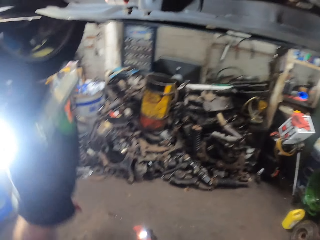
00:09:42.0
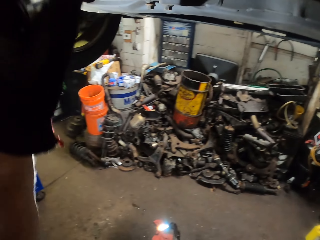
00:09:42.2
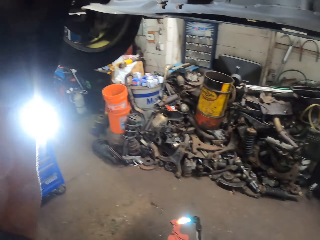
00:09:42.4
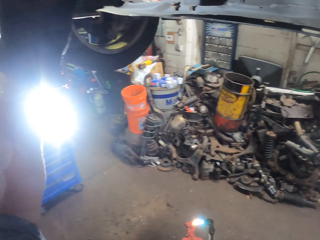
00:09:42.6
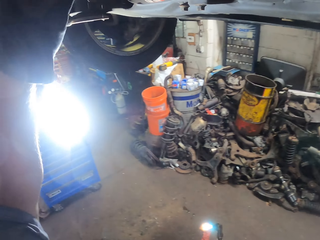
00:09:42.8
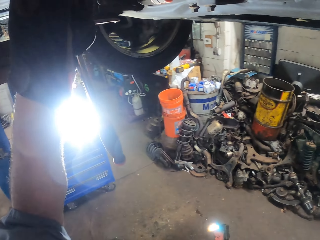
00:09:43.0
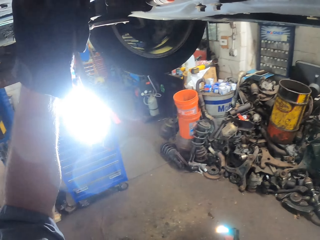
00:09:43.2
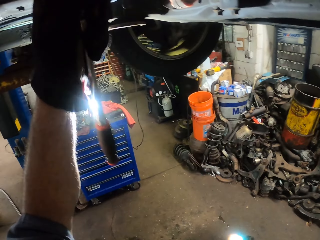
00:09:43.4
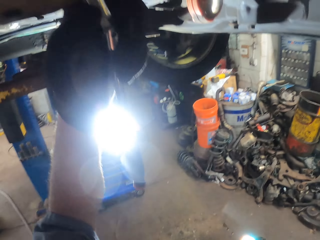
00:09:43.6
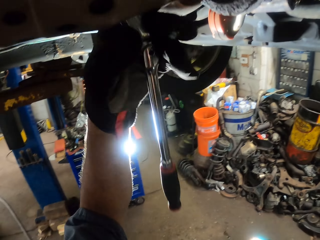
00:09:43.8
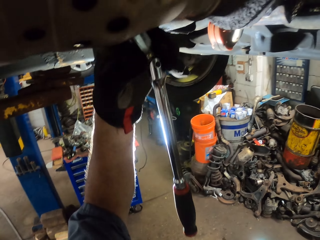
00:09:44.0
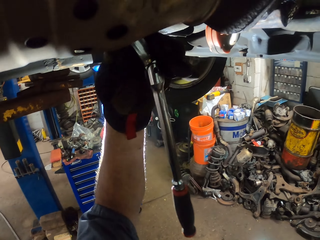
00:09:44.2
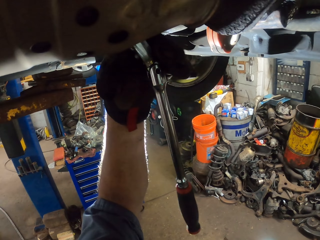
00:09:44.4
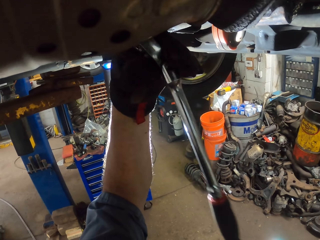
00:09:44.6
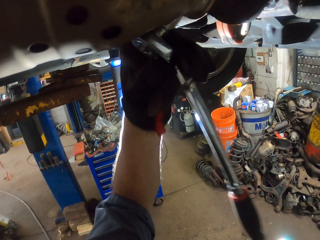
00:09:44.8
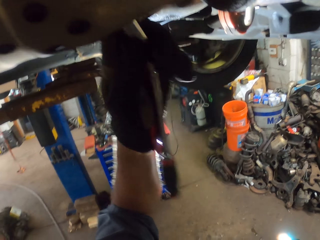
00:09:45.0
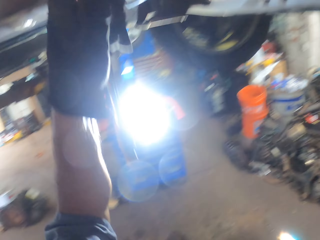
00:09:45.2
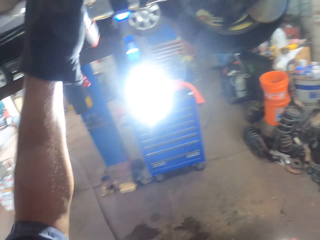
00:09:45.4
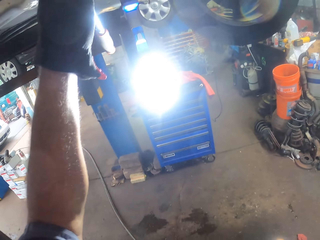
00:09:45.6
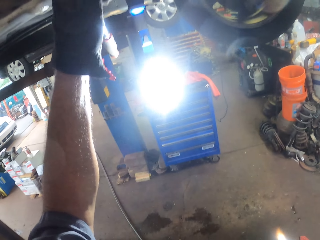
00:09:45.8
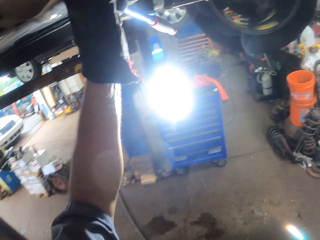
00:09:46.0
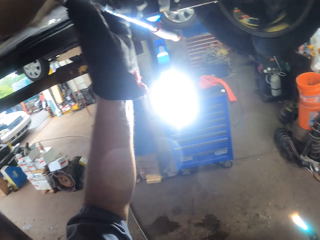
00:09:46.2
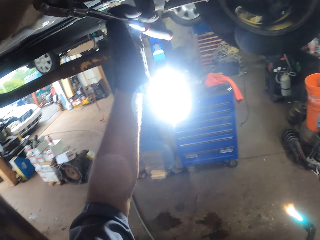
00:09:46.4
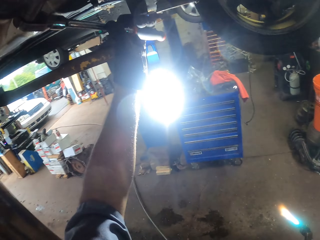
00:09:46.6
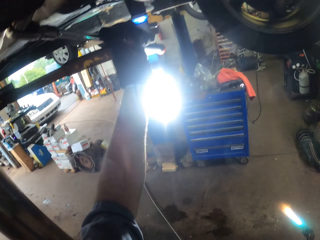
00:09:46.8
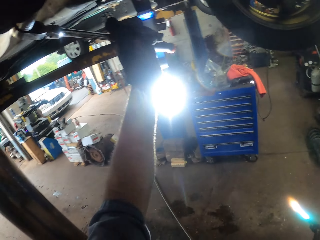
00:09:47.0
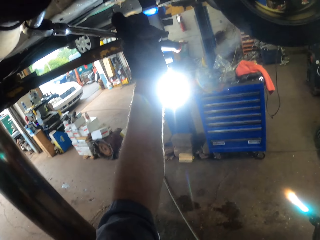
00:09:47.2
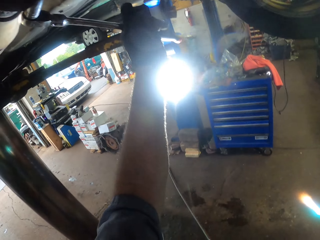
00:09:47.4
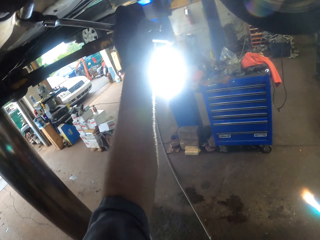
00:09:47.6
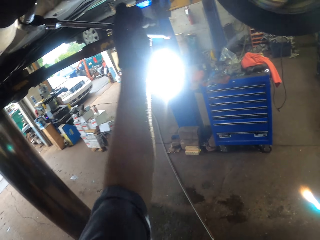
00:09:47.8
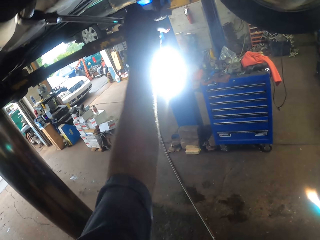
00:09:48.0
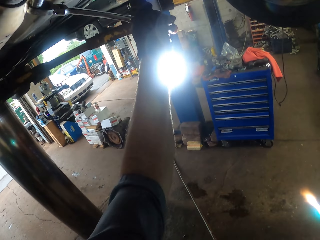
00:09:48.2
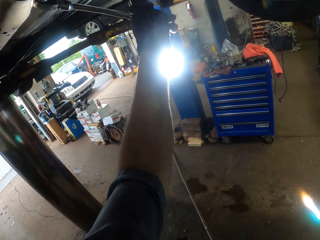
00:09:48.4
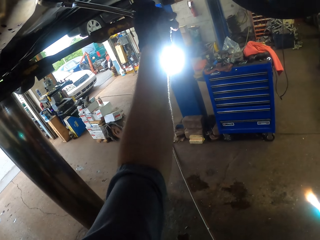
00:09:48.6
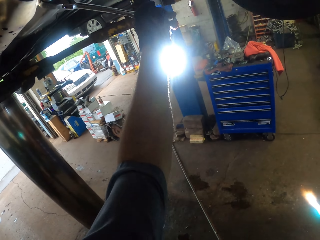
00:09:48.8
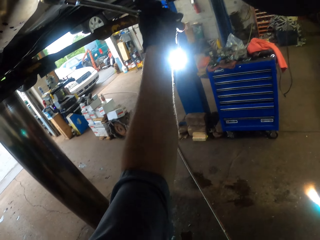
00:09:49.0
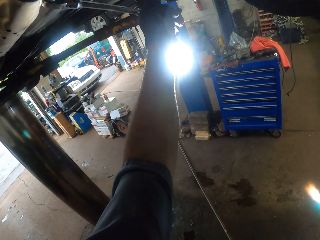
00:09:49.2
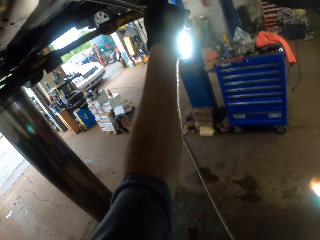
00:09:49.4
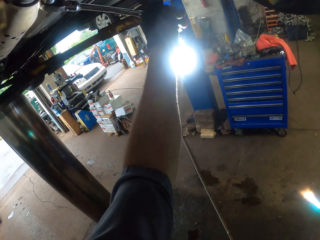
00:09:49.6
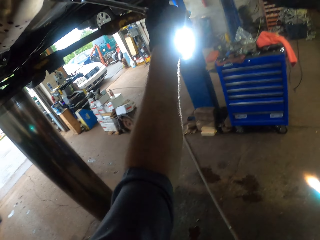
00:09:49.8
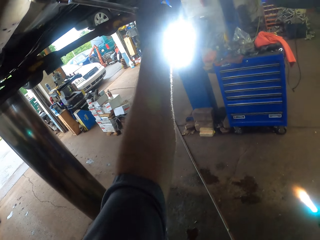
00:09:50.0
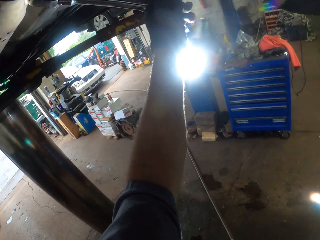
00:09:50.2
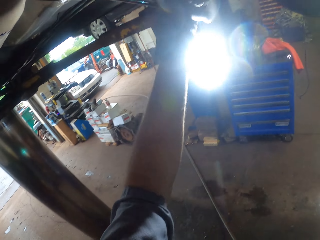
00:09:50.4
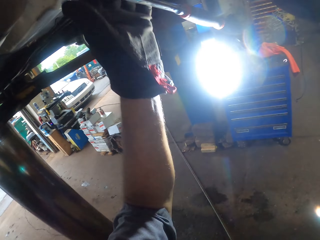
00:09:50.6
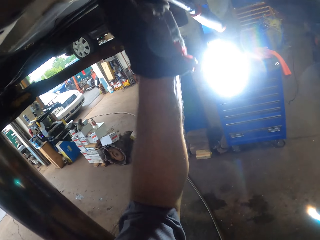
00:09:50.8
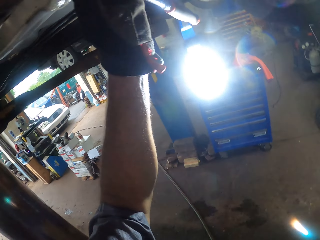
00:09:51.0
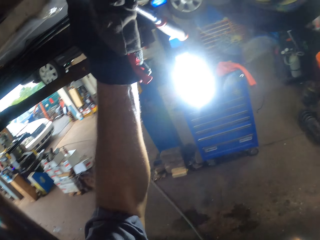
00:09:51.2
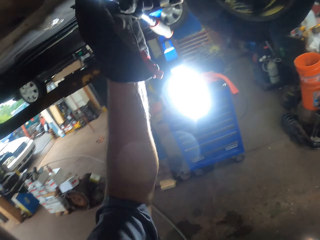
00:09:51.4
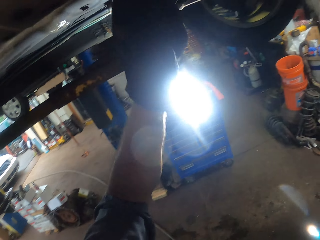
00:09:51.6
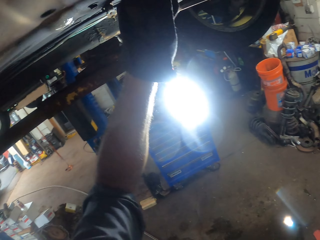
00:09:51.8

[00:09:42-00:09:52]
The camera wearer swings the left hand. They put the ratchet wrench in the engine. They turn the bolt with a socket wrench. They move the left hand on the ratchet wrench. They tighten something using the ratchet wrench.

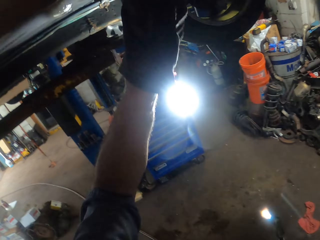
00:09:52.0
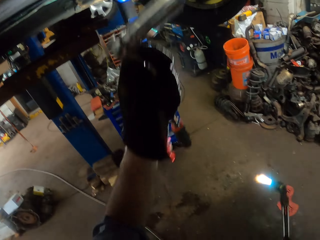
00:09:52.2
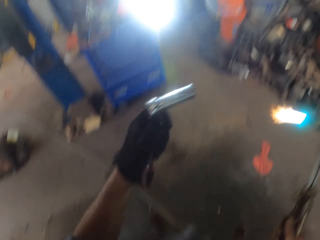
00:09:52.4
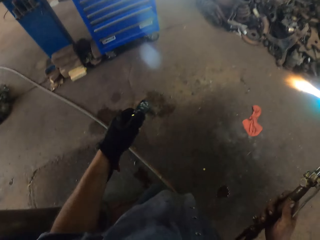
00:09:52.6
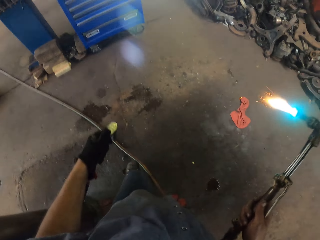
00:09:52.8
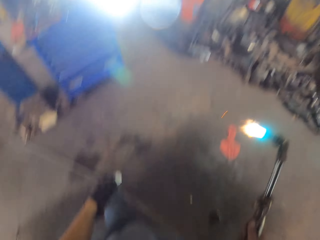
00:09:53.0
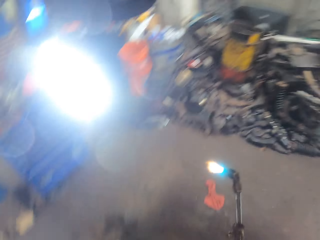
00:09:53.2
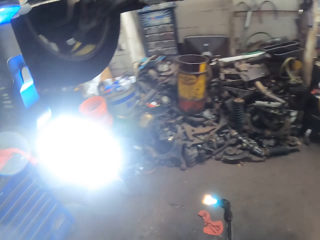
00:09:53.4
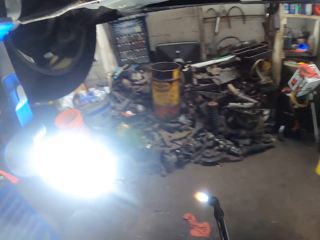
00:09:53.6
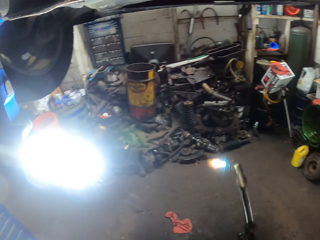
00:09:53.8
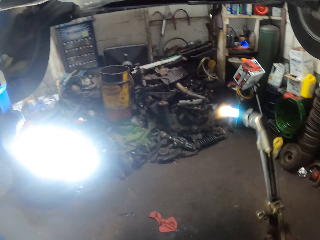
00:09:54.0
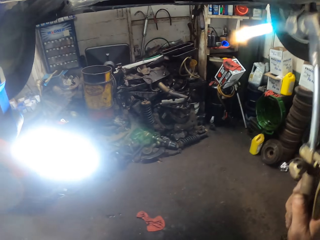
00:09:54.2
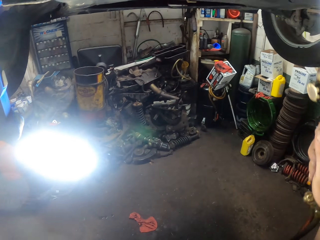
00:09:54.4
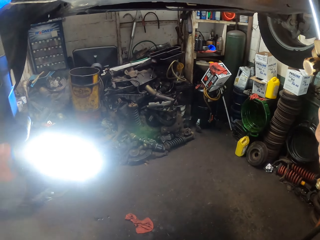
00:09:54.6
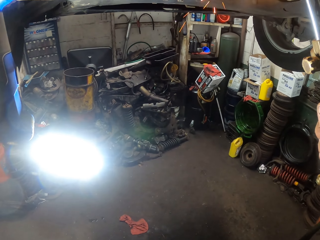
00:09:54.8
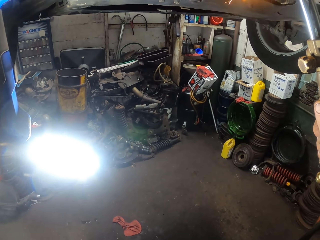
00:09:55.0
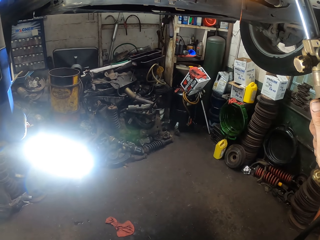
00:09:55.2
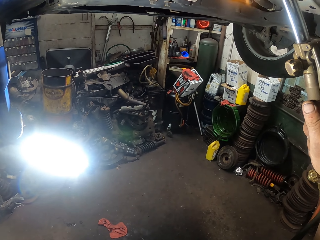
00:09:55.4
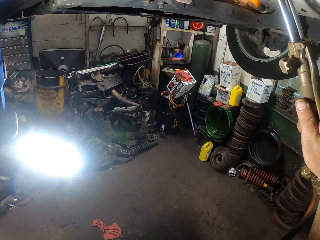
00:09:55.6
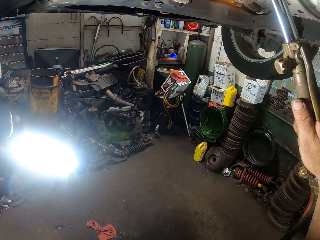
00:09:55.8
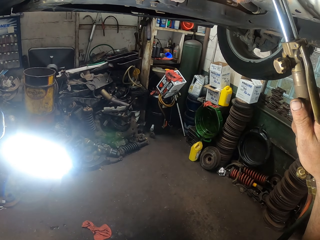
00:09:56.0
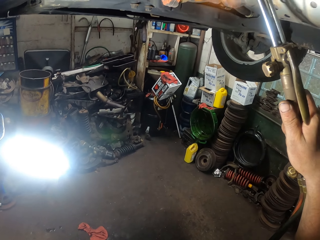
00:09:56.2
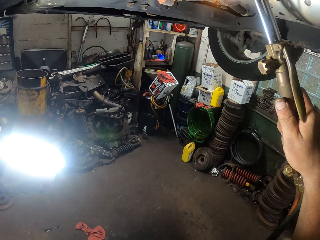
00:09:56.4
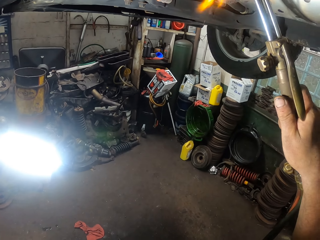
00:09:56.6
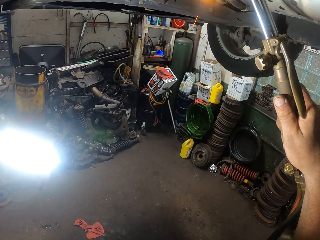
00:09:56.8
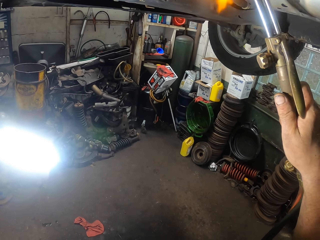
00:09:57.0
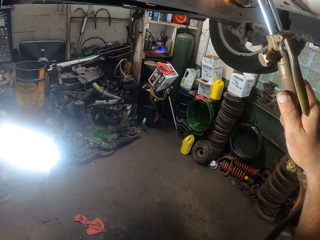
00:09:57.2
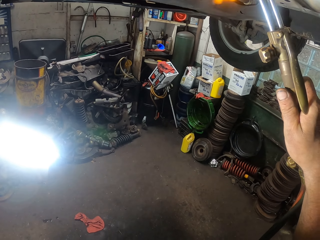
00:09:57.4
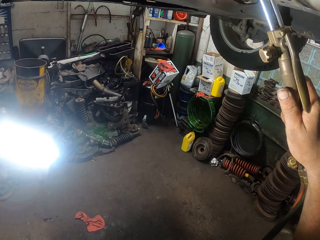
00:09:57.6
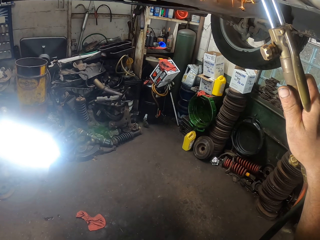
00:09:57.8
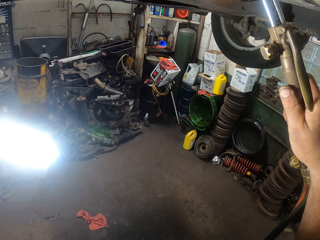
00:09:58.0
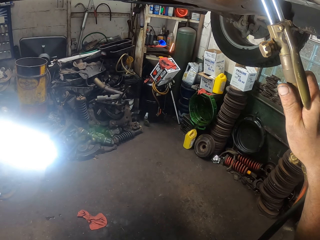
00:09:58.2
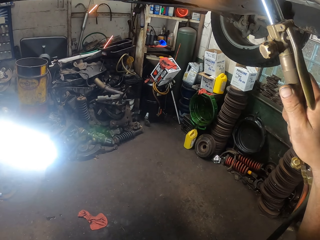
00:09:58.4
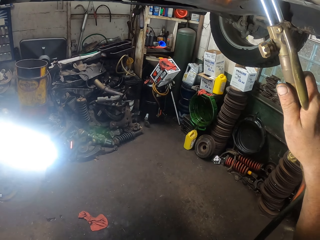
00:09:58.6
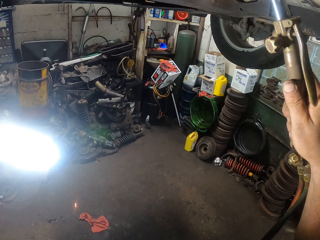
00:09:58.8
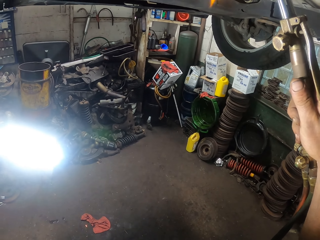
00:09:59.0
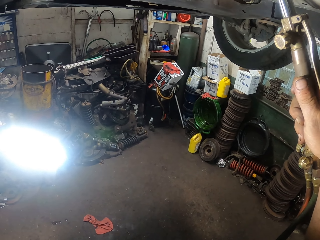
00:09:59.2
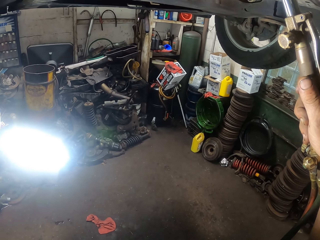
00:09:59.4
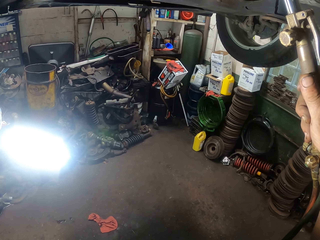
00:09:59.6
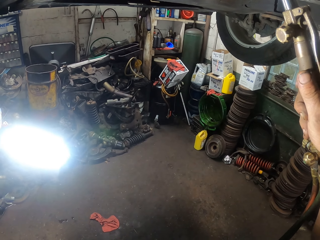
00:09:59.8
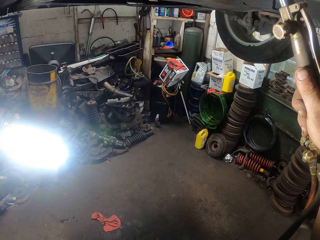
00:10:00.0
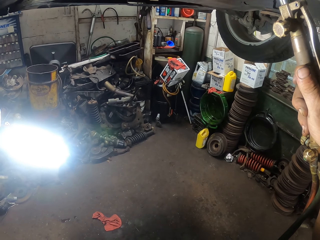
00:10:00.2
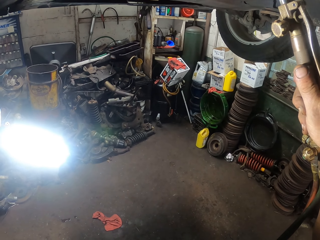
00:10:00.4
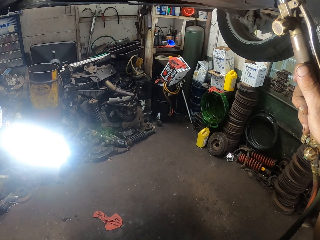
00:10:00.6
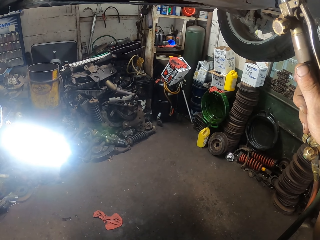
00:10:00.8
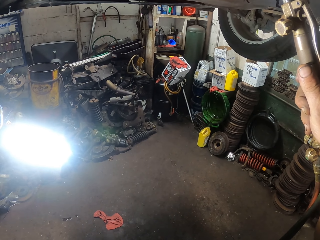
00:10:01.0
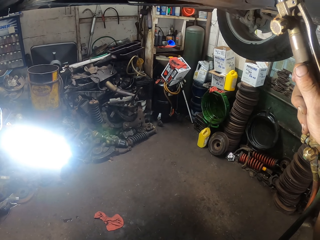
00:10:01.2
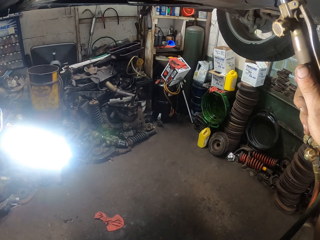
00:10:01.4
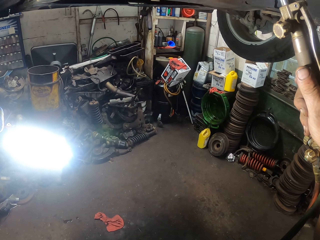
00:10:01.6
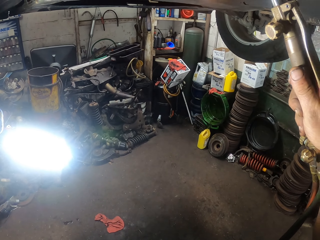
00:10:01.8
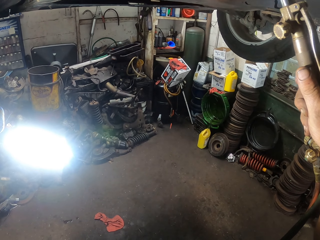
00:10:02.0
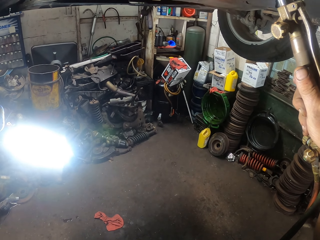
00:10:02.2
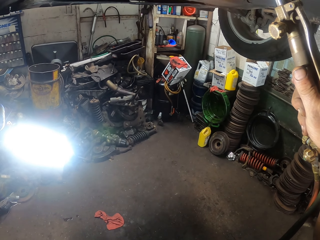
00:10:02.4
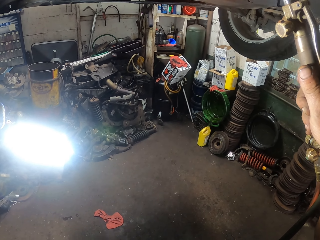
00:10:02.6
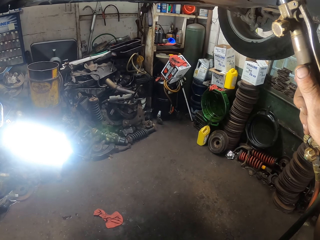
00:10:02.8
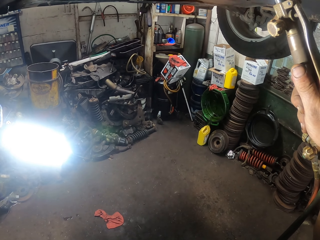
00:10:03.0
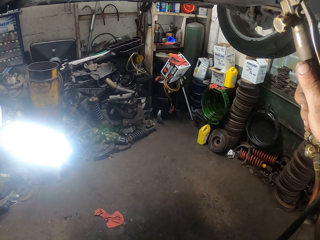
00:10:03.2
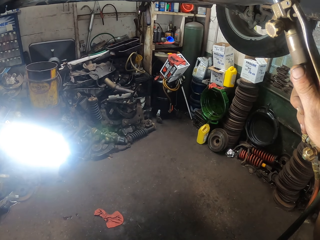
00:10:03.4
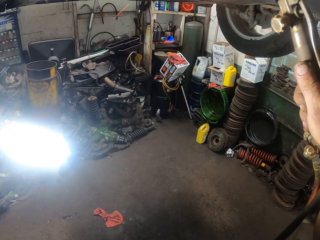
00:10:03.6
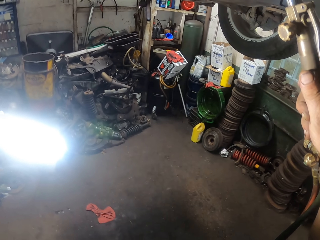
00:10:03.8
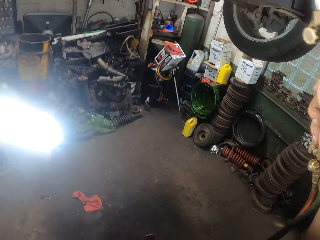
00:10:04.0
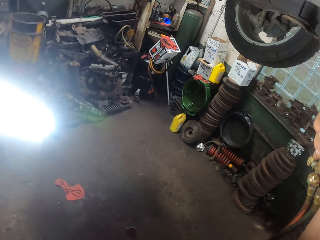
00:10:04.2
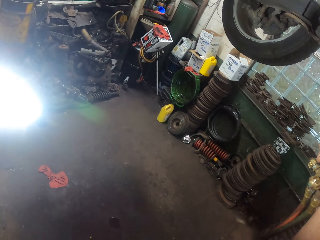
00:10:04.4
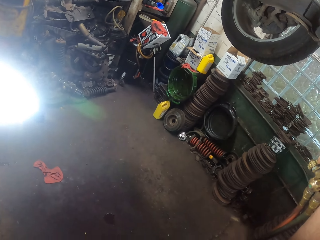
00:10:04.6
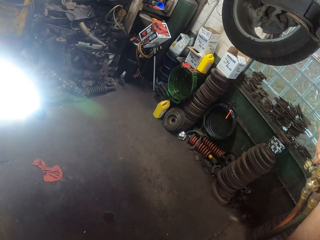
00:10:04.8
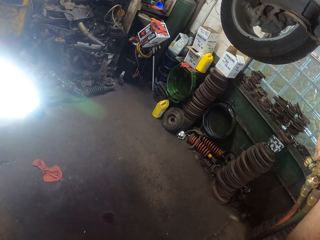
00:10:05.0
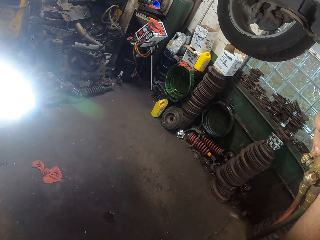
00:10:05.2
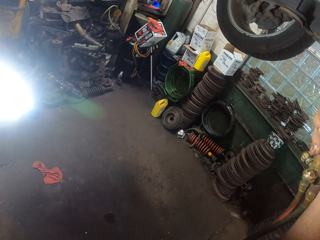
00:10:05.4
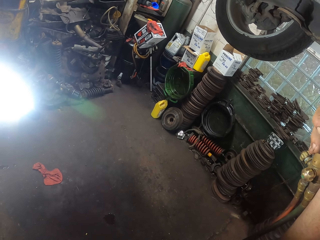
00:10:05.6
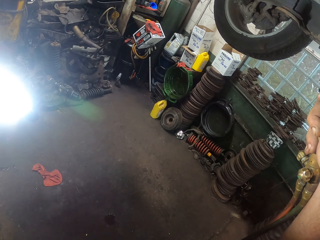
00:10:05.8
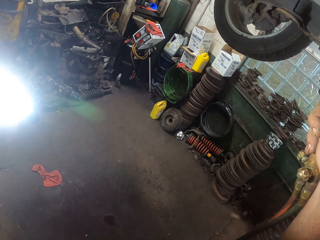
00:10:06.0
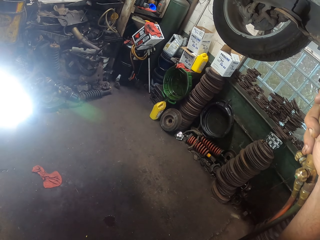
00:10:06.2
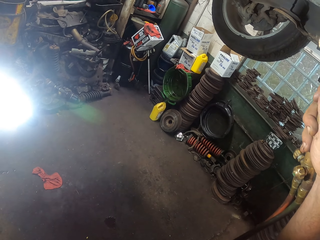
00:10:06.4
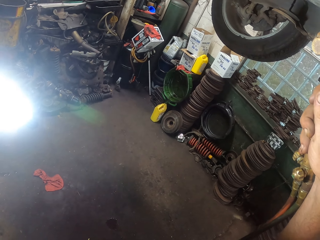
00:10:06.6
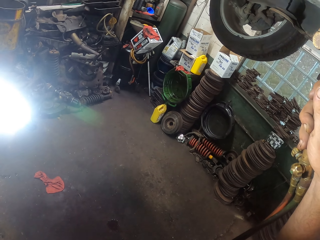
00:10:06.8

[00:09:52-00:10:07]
The camera wearer swings the left hand. They pull the socket wrench off the engine. They swing the right hand. They heat something using a welding torch. They weld the engine with the welding torch.
